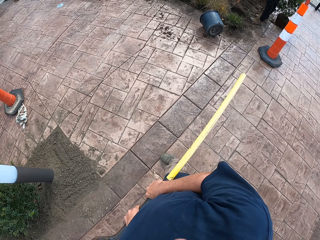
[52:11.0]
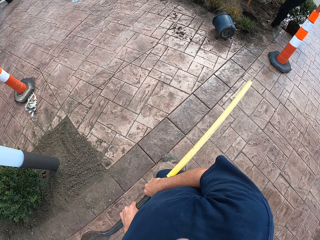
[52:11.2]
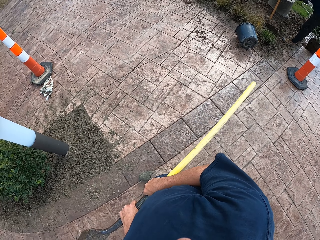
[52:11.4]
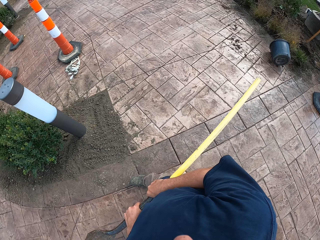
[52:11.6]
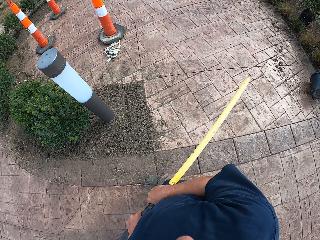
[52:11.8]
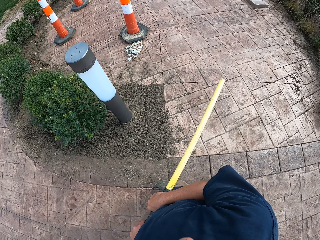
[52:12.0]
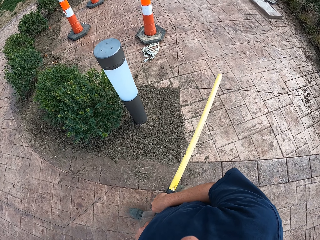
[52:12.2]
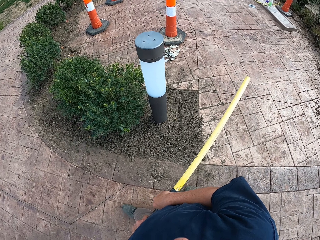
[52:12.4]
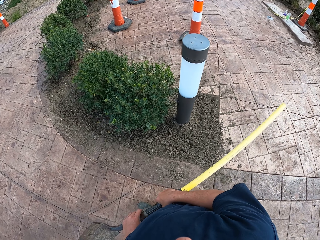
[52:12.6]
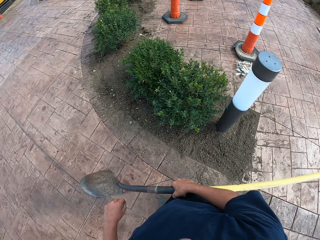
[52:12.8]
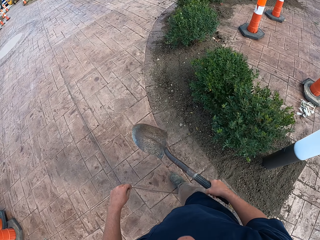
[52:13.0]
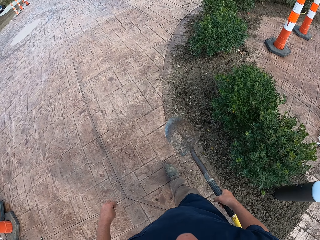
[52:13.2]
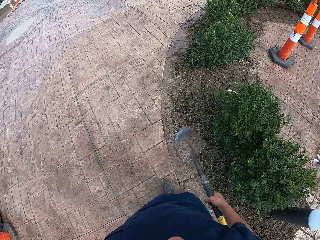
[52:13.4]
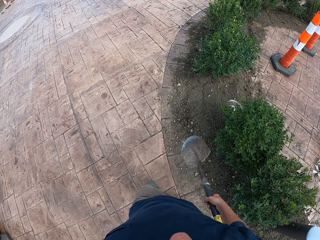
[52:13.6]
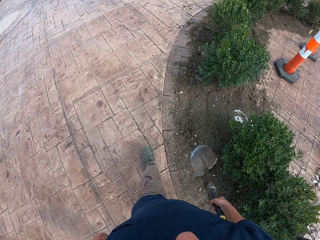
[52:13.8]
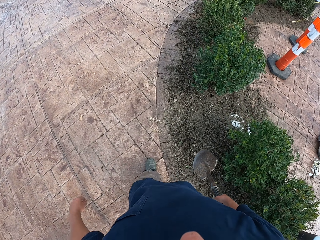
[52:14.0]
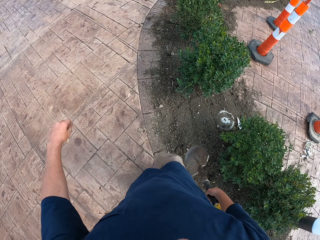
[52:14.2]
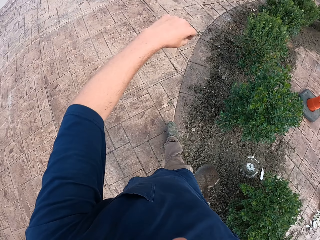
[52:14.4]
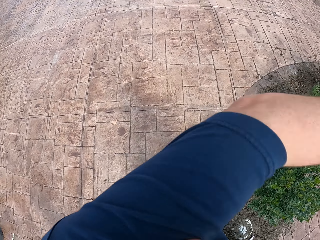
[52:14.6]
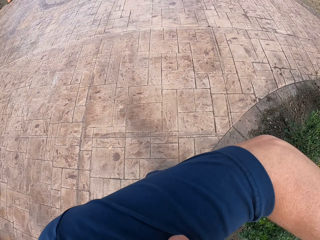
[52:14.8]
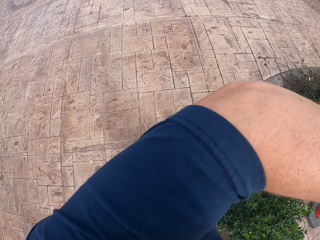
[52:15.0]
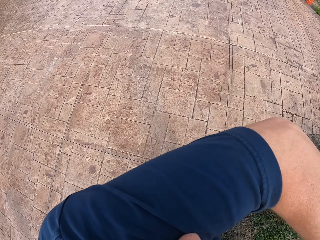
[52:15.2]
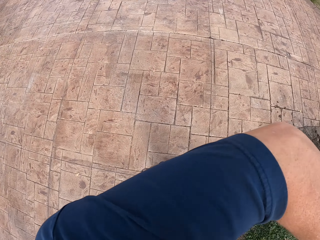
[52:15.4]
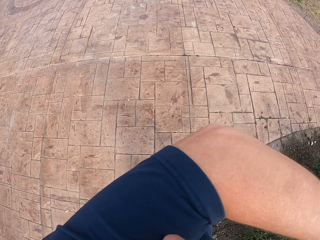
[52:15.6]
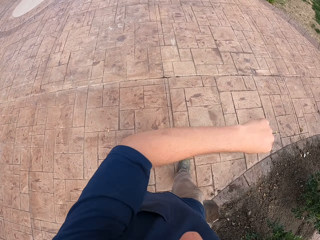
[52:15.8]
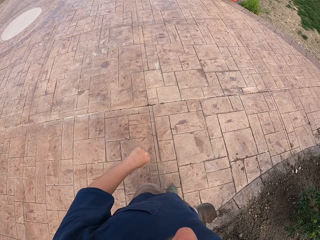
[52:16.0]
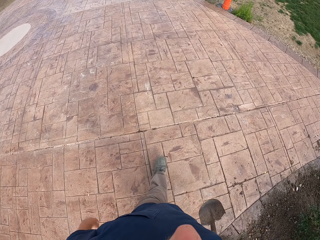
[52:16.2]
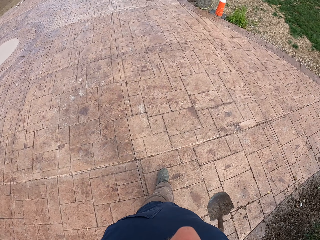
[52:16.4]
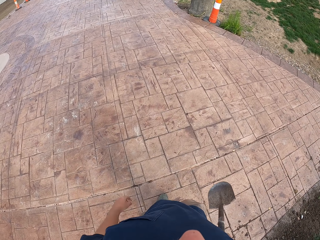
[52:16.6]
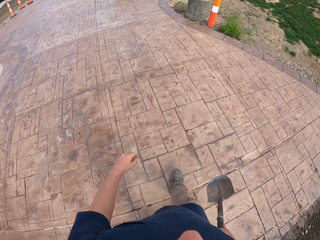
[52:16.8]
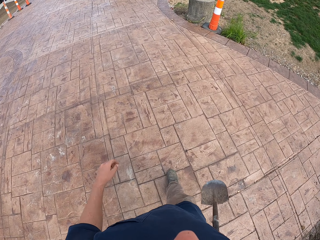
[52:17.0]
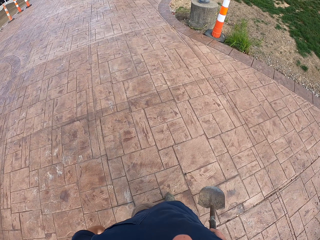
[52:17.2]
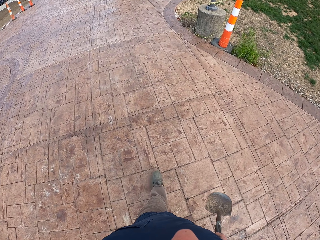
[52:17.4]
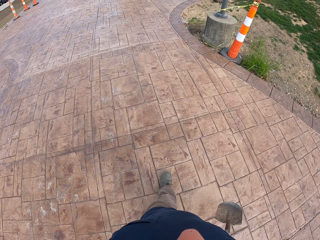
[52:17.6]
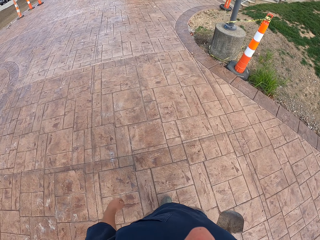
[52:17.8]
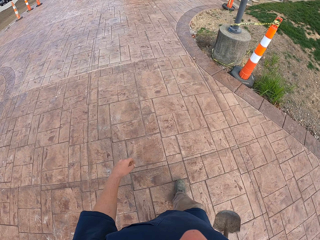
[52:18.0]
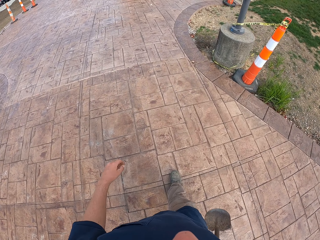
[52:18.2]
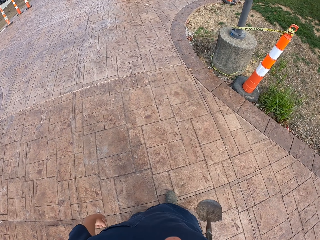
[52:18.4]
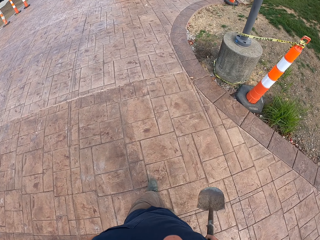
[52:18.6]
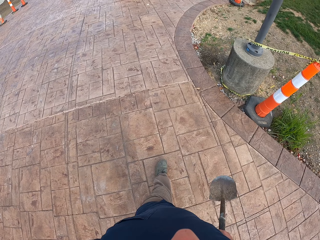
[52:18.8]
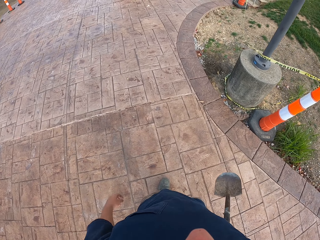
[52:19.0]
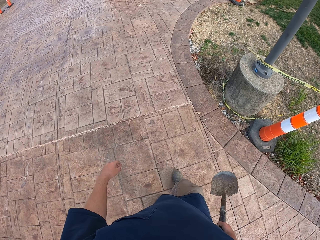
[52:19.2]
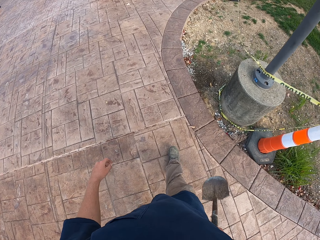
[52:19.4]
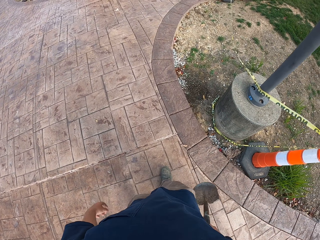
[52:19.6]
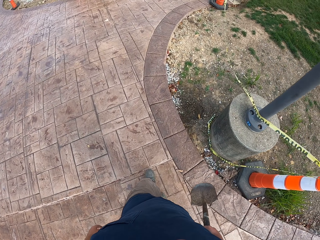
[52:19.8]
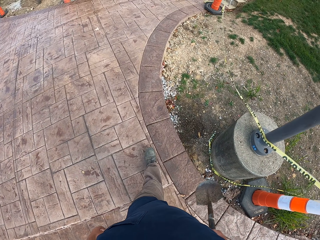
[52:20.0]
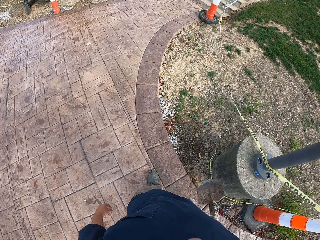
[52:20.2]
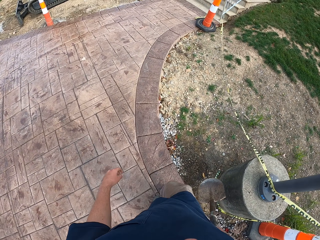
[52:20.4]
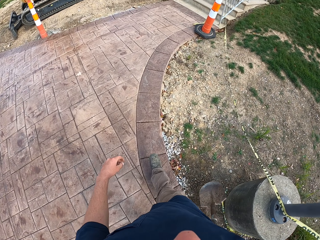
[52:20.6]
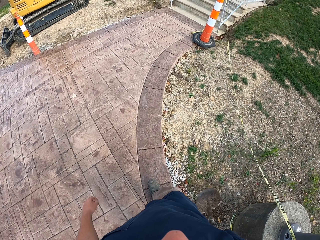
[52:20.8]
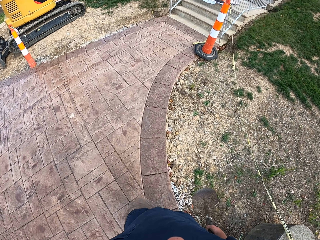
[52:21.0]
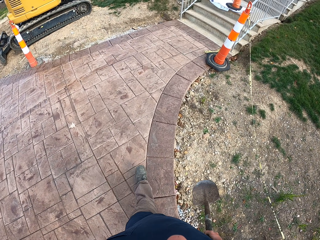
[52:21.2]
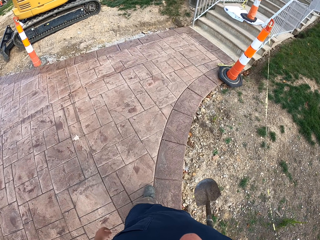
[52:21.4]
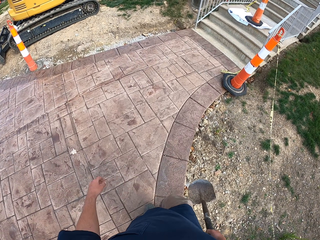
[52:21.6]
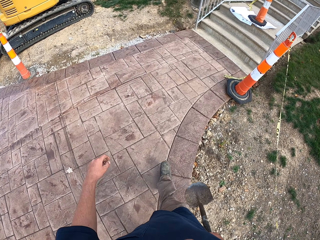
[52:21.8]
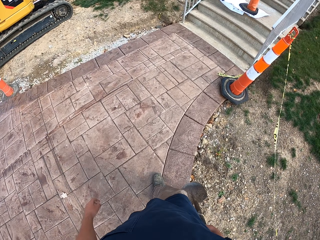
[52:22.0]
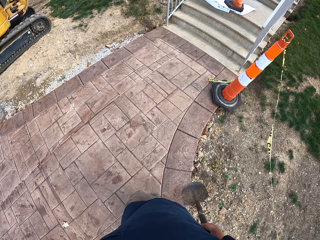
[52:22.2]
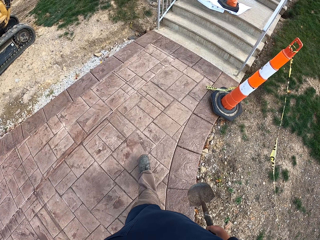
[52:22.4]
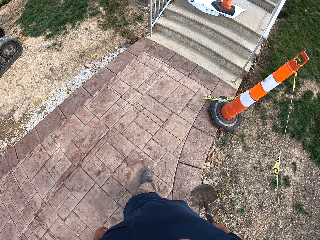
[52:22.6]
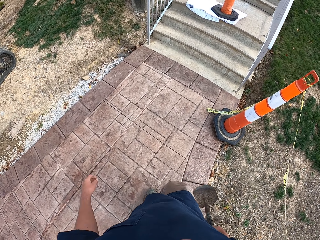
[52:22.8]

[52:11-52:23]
The camera wearer looks around. They walk around. They remove the left hand from the shovel. They walk around. They lift the left hand. They walk around. They drop the left hand. They walk around.

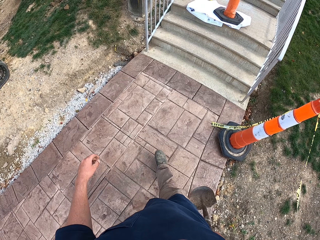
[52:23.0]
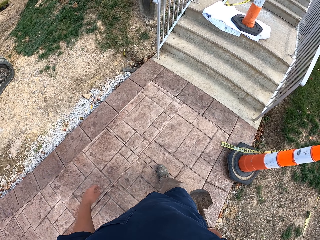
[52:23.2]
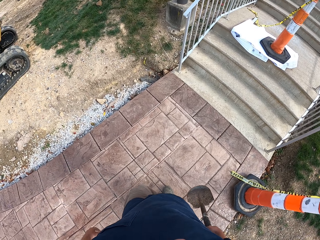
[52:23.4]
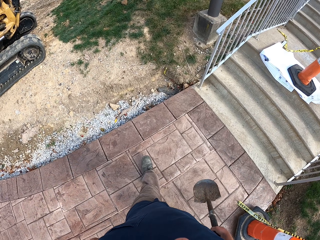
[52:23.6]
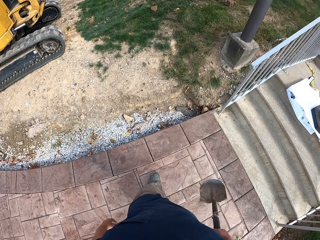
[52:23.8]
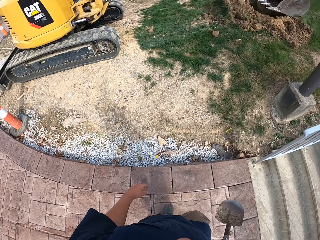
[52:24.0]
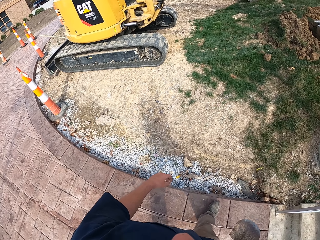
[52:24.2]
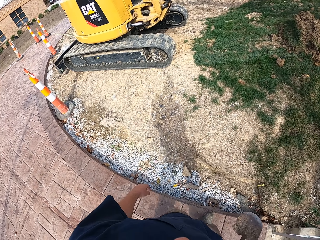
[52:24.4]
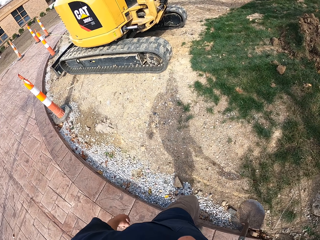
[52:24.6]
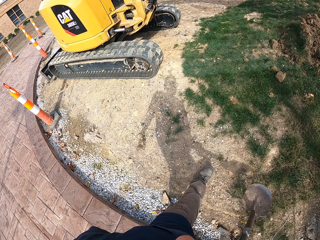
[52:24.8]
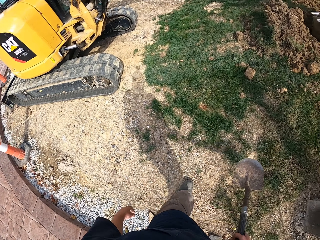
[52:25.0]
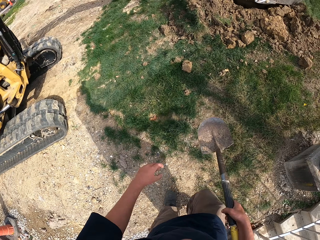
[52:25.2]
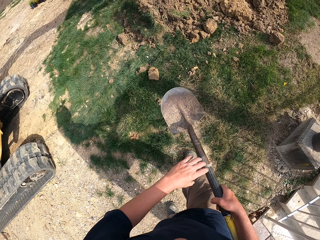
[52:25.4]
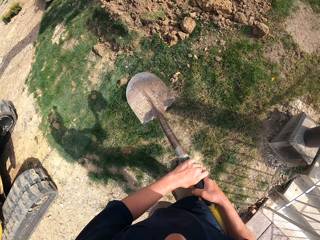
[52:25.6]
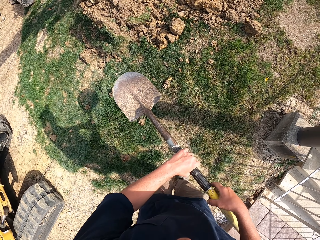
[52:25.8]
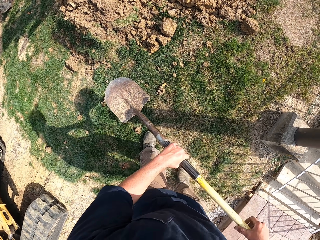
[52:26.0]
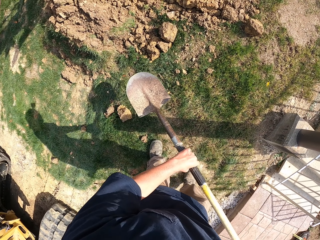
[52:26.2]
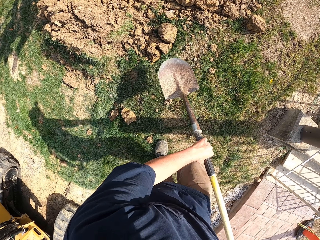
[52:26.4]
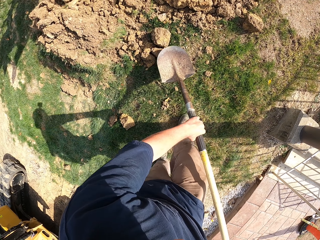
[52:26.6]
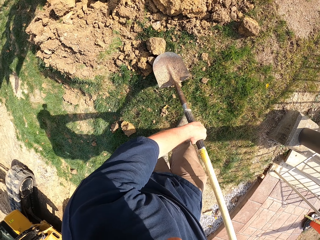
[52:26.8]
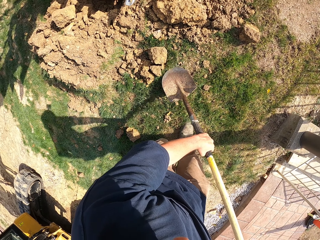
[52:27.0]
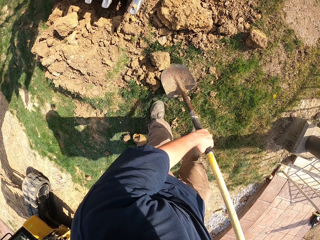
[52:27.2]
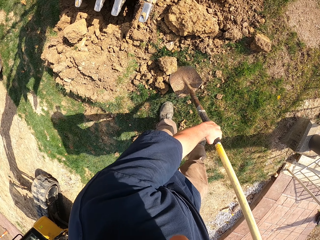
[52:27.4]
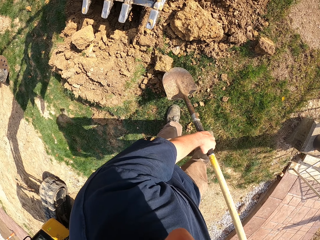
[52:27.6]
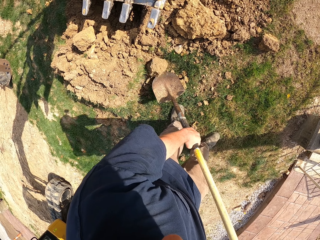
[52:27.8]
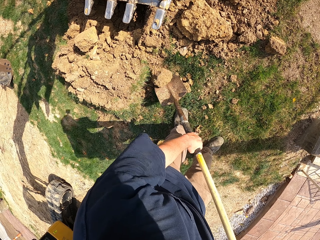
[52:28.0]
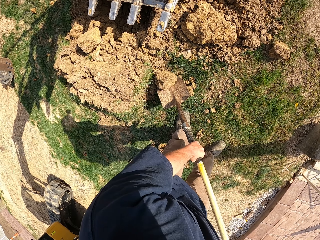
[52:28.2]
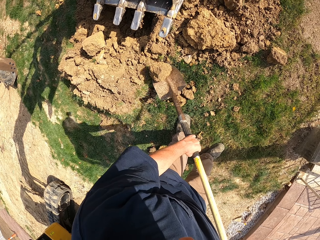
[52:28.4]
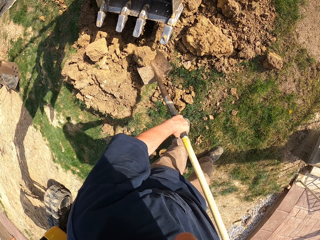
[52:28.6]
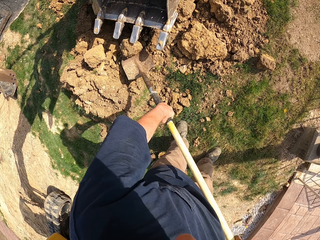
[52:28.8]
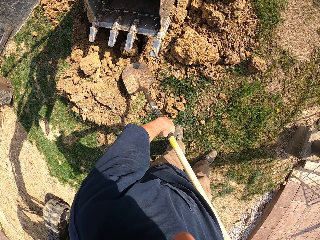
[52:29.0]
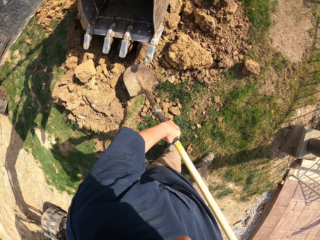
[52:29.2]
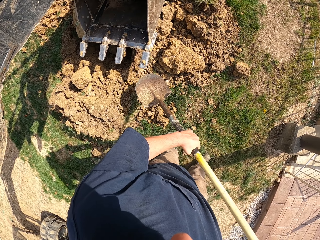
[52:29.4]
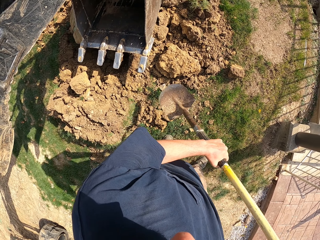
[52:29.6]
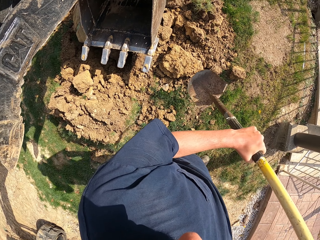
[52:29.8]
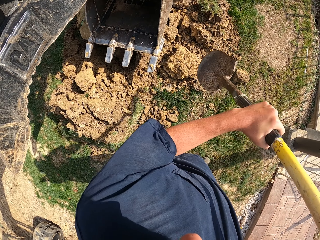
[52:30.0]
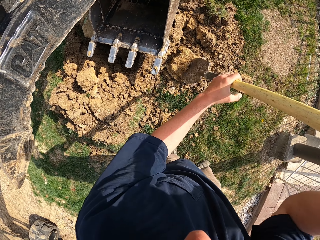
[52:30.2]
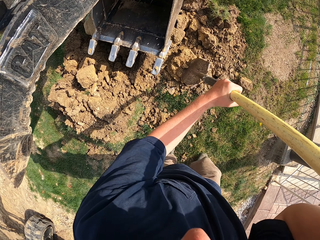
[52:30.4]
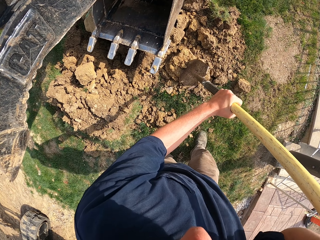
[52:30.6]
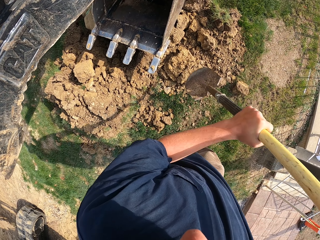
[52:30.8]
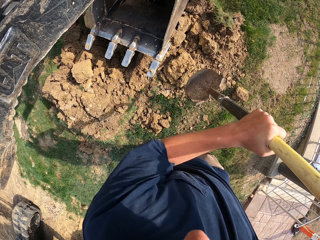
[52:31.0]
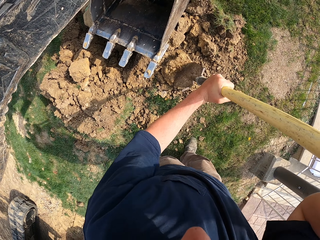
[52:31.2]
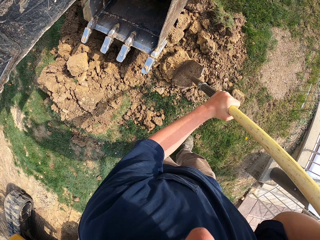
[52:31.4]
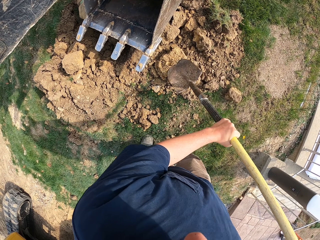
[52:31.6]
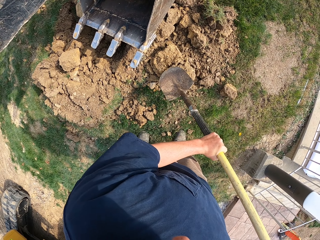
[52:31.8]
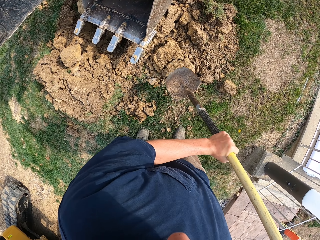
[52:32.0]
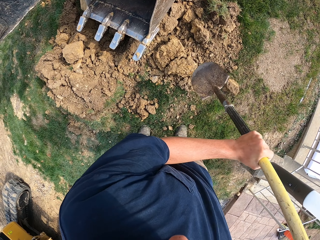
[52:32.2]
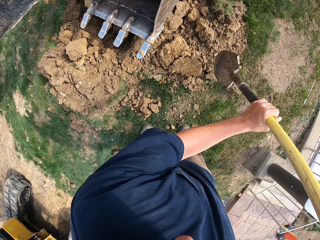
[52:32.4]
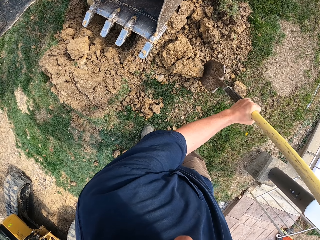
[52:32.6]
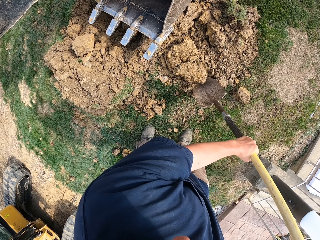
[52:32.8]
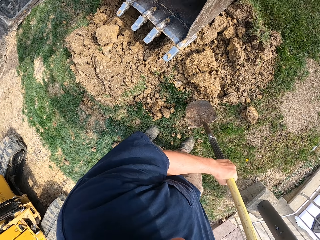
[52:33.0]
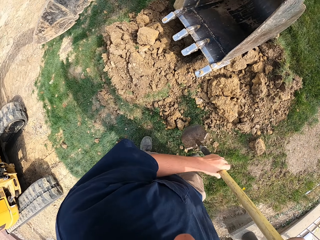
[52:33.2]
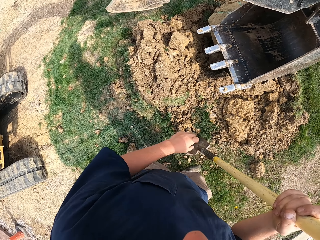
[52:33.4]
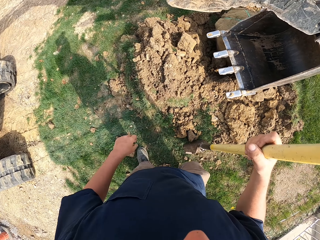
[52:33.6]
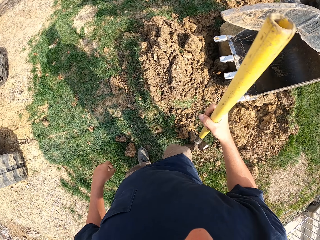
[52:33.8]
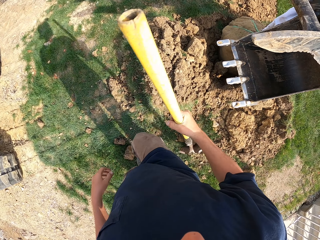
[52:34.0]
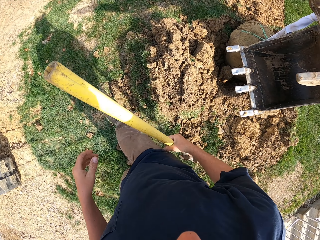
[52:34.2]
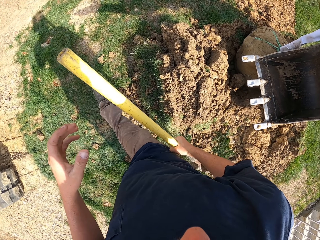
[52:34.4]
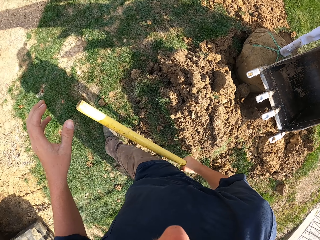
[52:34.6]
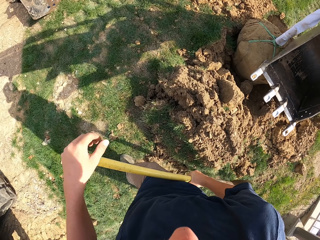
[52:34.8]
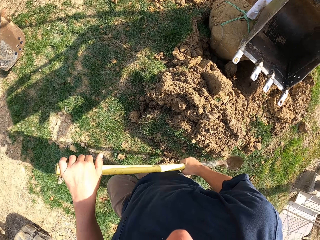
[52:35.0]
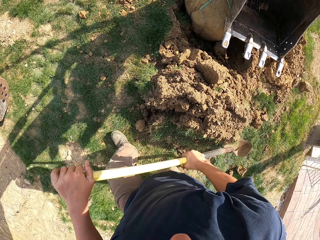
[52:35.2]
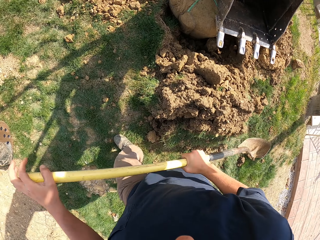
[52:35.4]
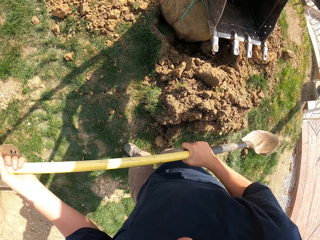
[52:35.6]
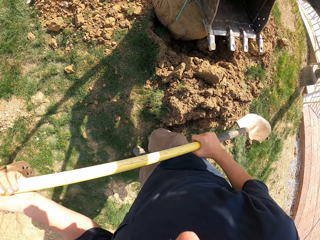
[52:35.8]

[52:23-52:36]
The camera wearer lifts the shovel. They move the shovel and push the stone with the shovel. They take the sand with the shovel. They lift the stone with the shovel and push the stone with the shovel. They pour the sand in the hole. They lift the shovel and hit the stone with the shovel. They break the sand stone. They lift the shovel and walk around.
